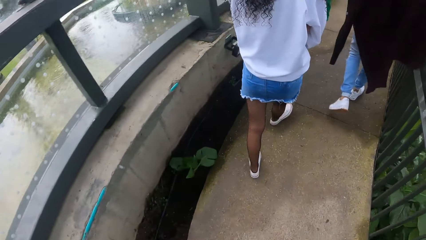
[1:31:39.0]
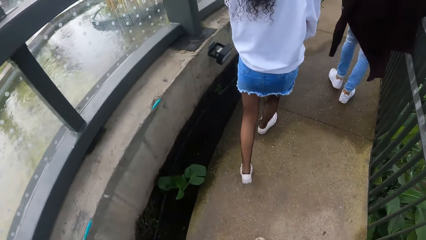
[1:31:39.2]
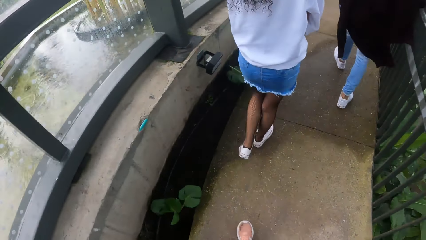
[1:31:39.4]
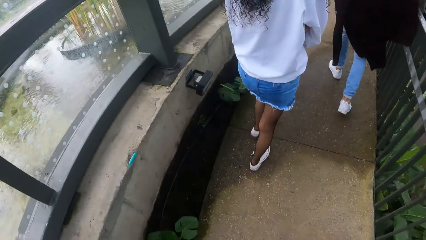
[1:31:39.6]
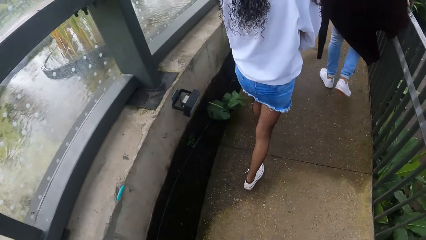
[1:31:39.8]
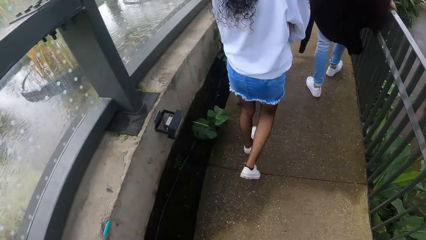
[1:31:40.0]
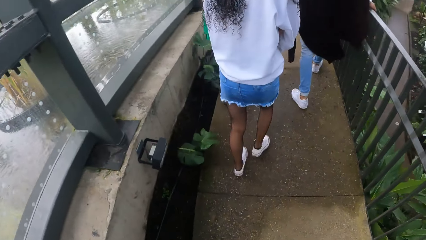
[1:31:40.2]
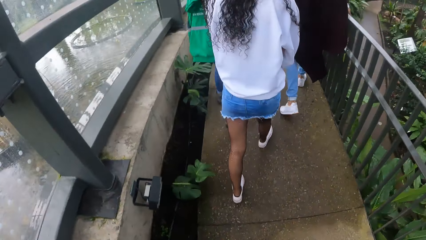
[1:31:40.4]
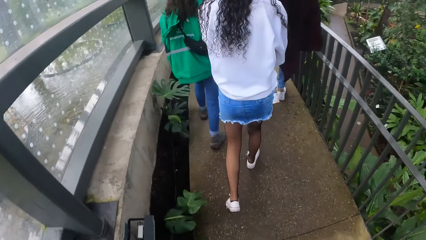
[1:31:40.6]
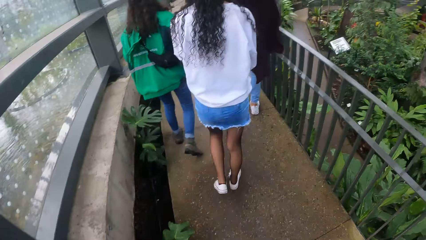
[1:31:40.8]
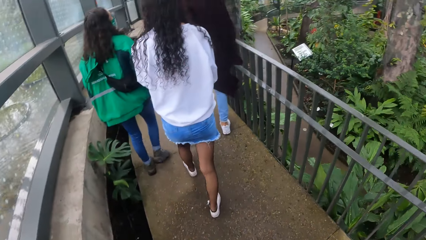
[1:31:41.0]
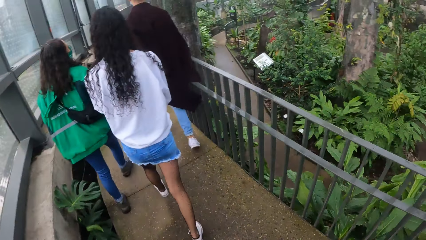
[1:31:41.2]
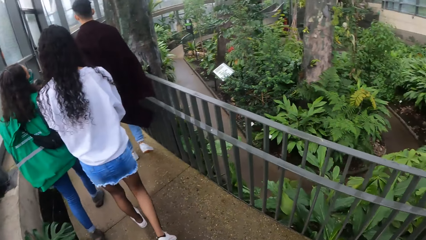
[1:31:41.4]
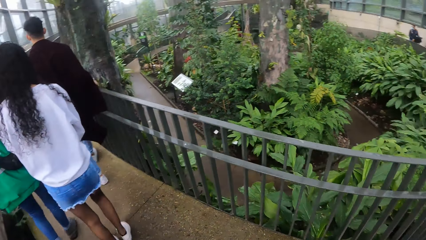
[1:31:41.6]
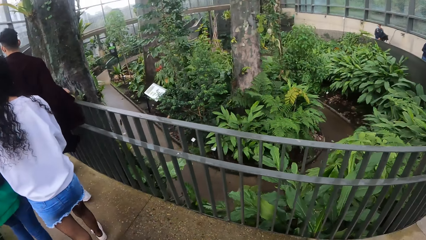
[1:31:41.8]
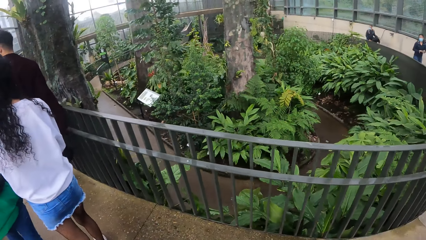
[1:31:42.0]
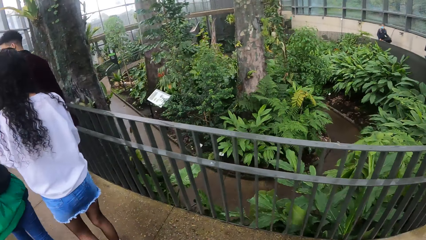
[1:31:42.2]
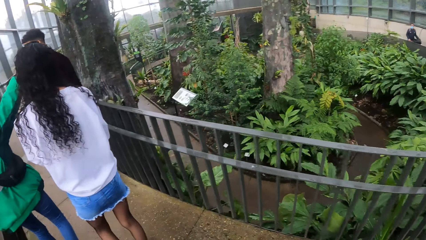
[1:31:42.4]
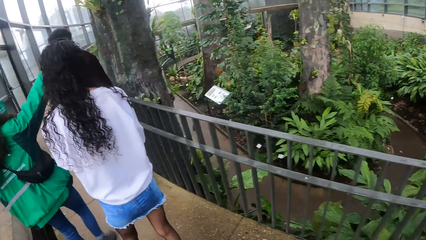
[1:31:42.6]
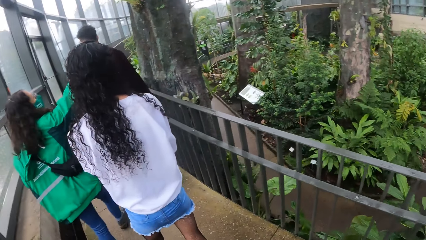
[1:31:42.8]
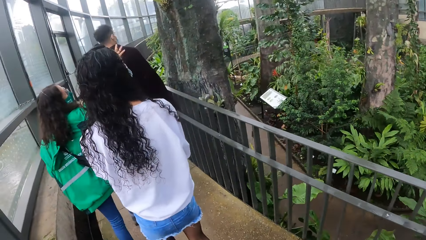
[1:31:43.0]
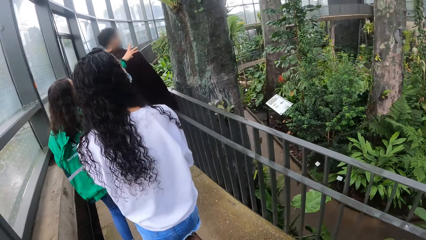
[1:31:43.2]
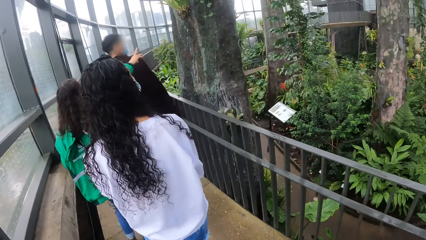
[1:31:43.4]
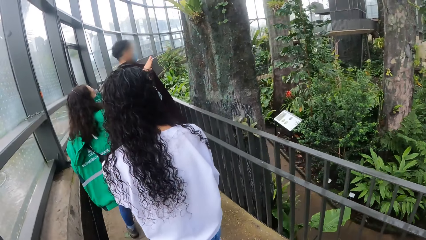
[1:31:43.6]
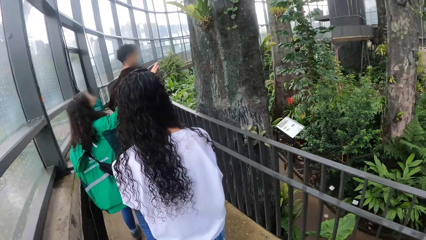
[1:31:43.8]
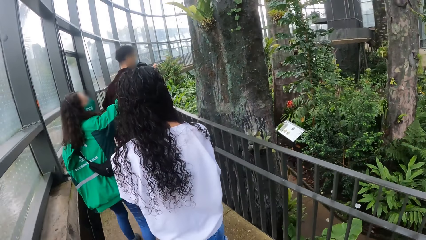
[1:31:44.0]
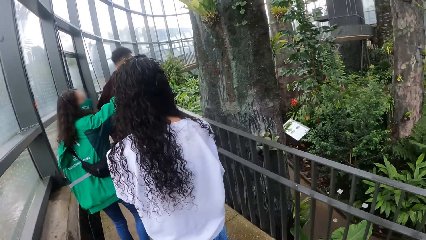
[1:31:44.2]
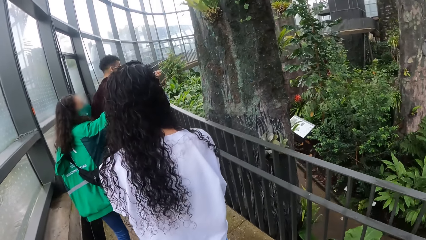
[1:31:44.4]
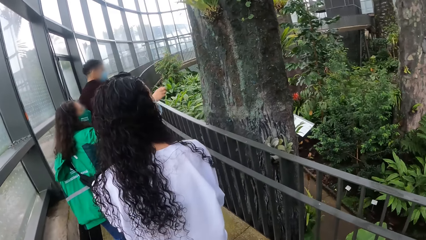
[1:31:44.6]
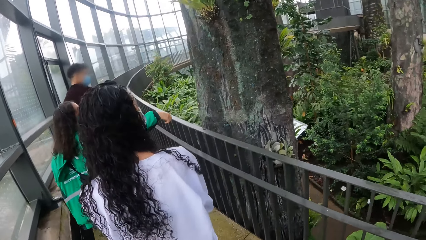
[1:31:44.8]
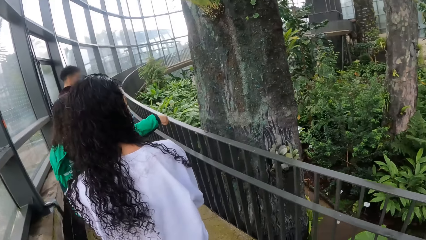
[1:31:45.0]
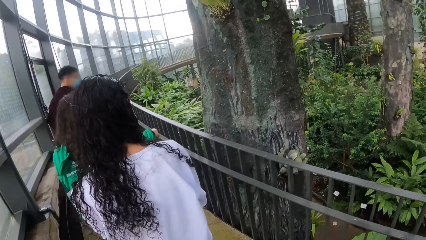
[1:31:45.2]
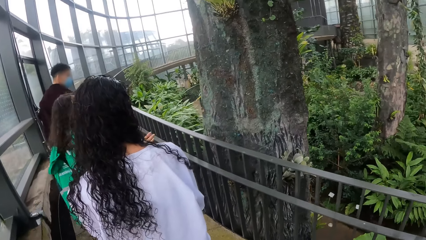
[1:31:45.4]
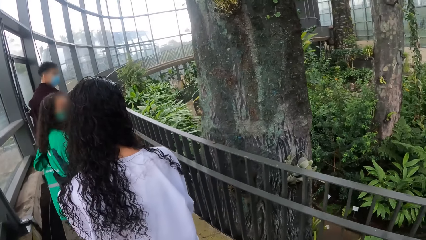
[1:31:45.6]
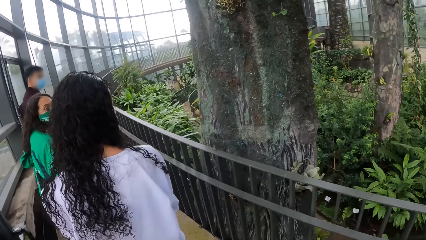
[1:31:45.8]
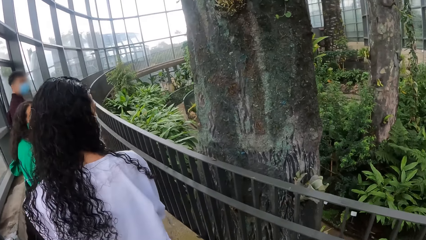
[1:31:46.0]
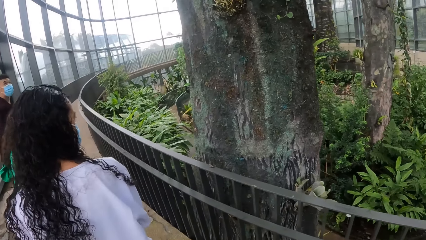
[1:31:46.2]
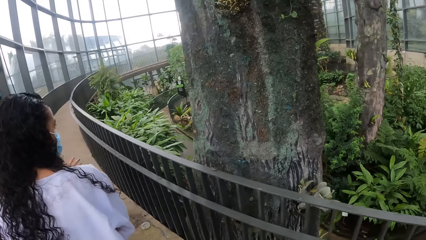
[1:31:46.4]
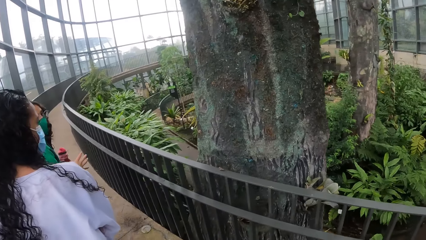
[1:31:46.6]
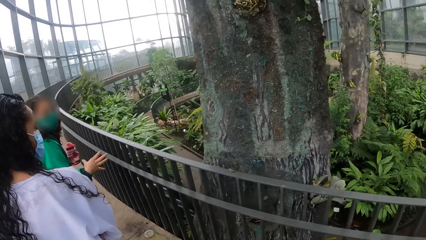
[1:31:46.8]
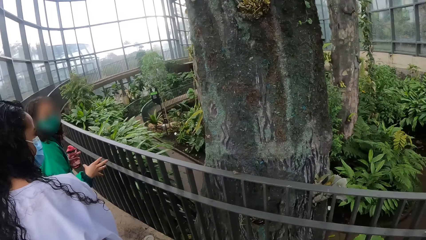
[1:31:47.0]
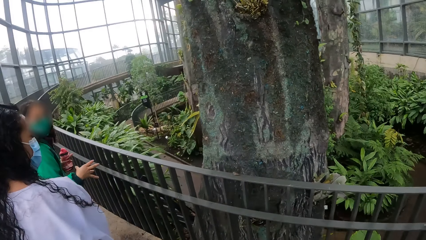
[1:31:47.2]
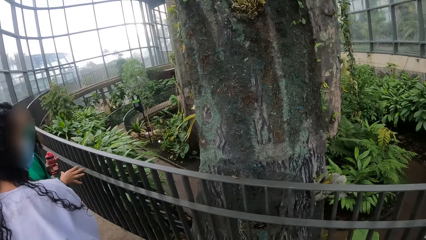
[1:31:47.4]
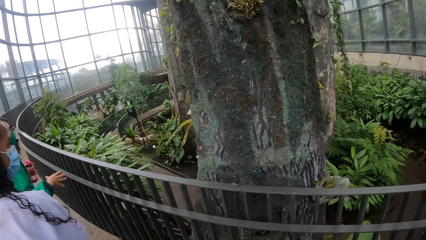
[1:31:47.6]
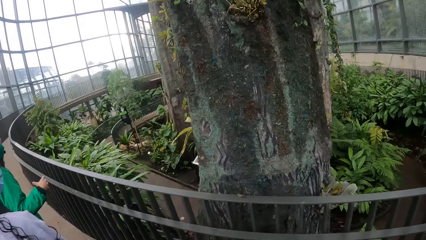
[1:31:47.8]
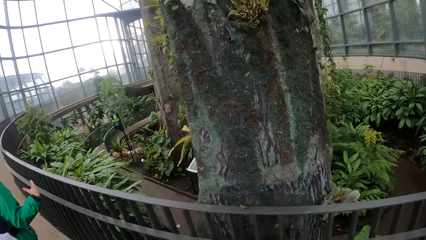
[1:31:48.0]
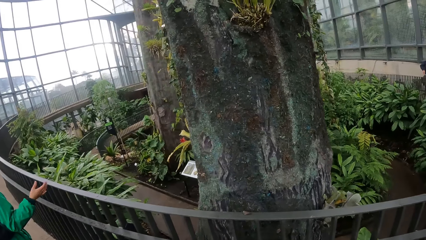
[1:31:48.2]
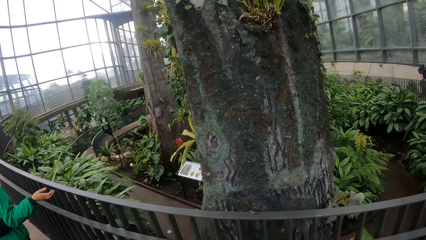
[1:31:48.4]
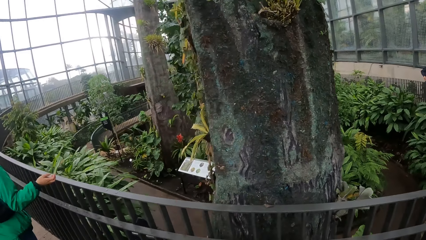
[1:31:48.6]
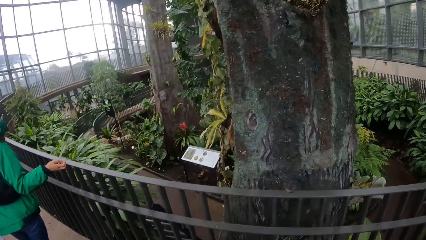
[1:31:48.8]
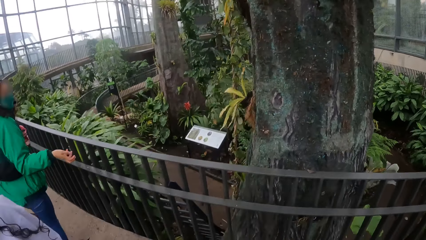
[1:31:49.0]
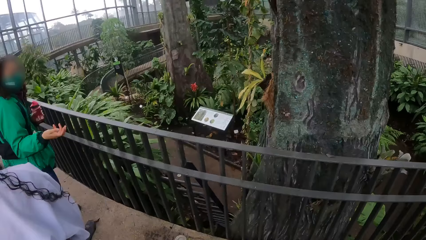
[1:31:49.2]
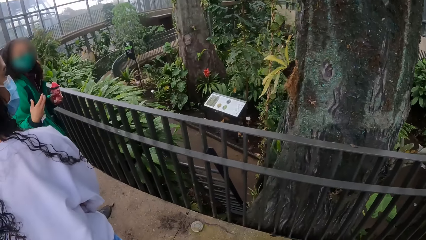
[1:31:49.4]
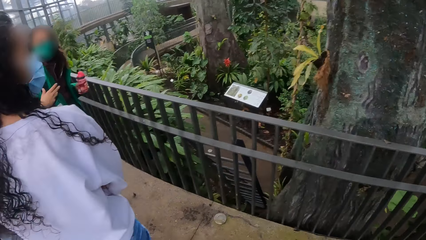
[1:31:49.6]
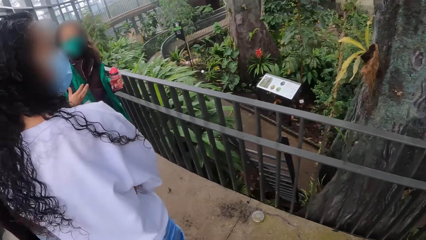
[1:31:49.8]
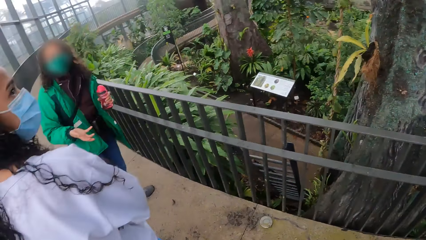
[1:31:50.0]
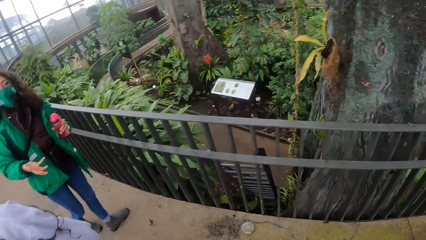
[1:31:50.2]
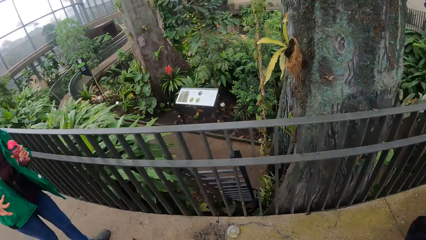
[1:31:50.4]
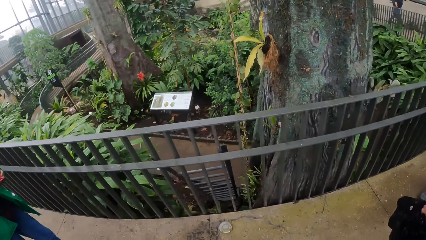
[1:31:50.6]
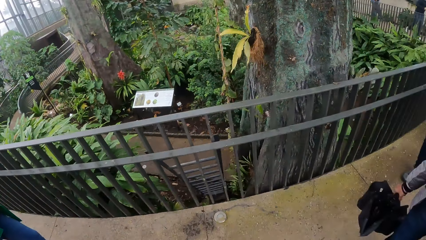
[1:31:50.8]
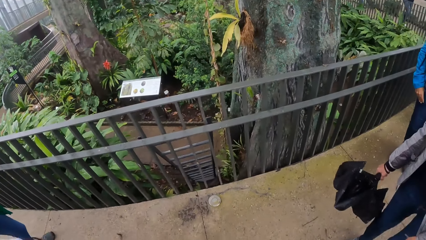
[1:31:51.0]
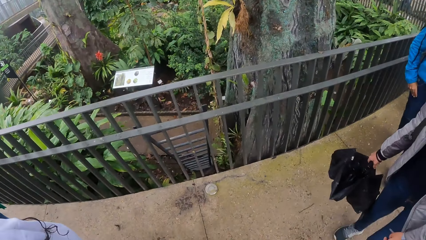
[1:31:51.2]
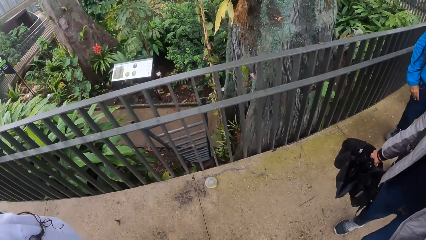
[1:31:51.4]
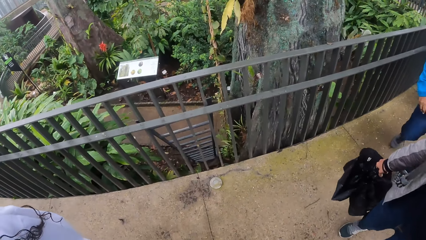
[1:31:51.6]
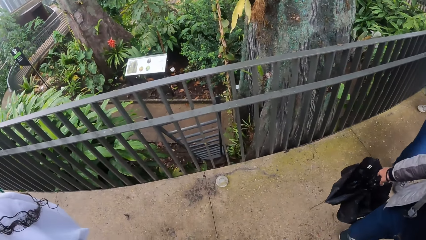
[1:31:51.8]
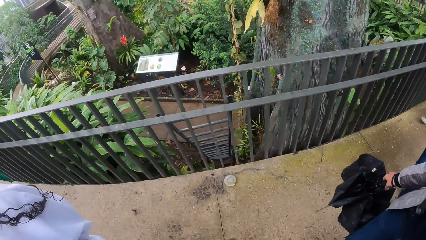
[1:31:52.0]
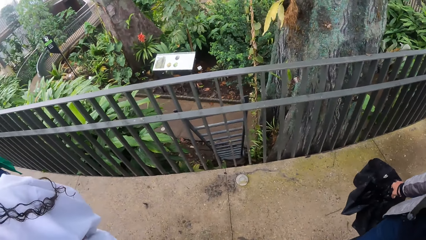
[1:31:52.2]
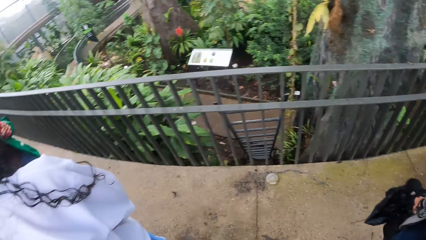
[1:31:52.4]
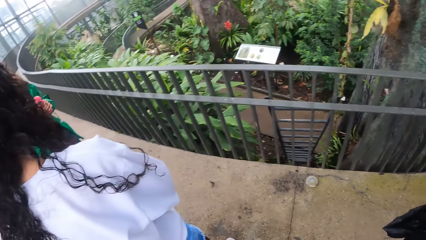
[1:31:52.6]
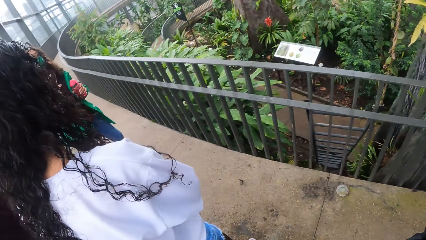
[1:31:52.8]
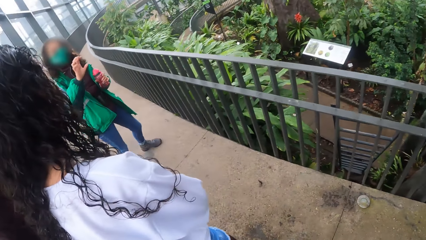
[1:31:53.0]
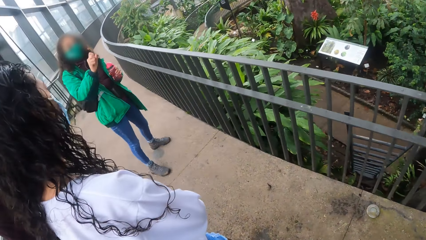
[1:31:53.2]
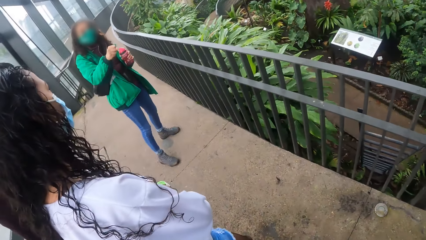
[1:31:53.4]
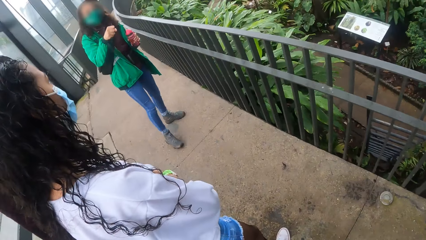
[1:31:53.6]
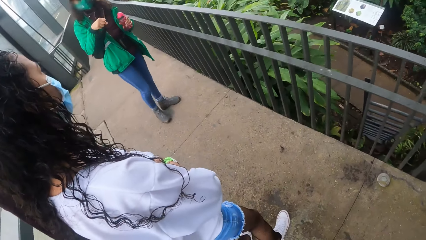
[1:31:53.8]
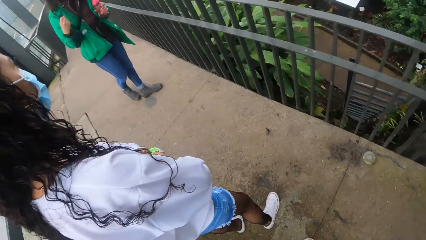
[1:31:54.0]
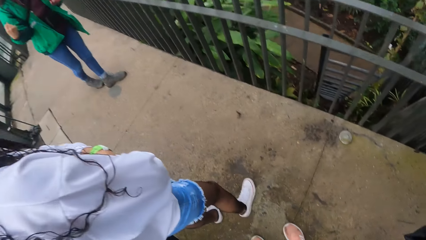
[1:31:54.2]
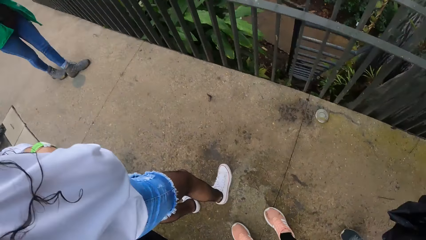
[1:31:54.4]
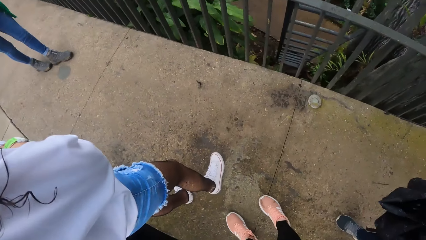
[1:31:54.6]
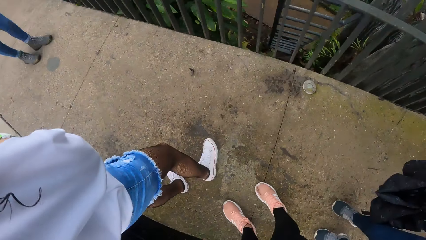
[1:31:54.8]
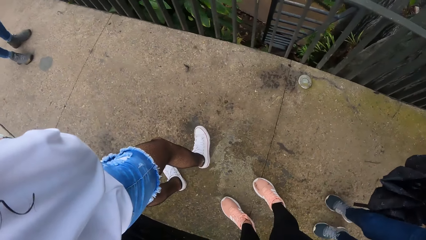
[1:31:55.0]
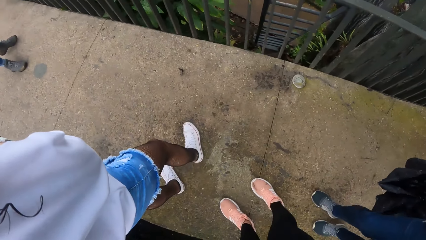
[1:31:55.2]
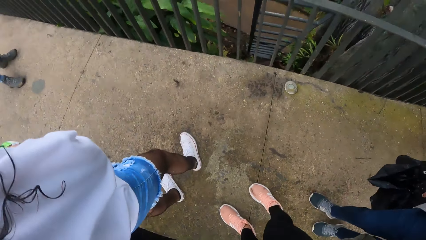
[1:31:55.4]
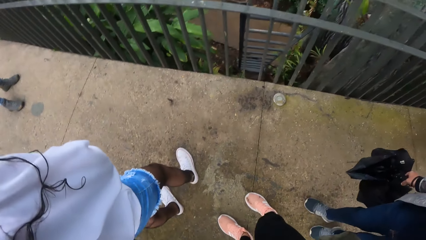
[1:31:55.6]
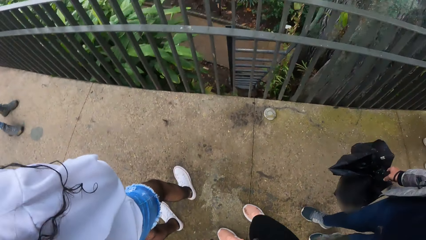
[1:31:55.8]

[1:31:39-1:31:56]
The man removes his right hand from the railing. The tour guide gestures with her right hand. The tour guide addresses the camera wearer and the group of people.
